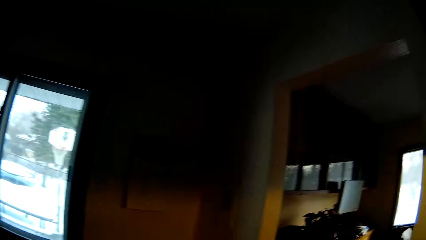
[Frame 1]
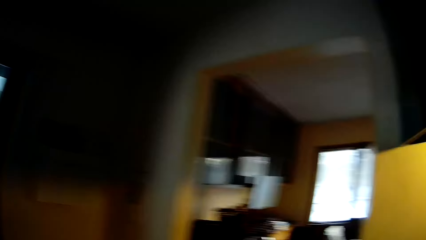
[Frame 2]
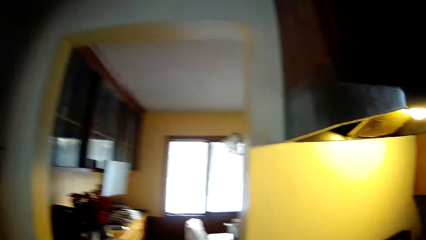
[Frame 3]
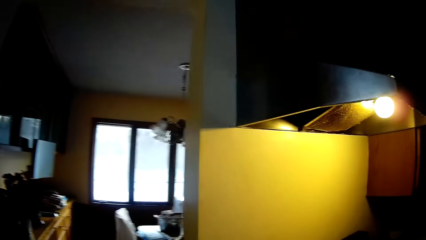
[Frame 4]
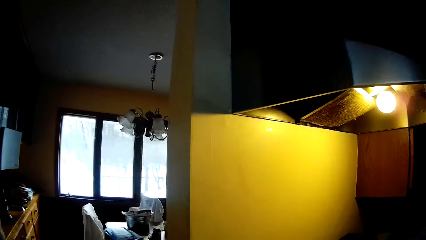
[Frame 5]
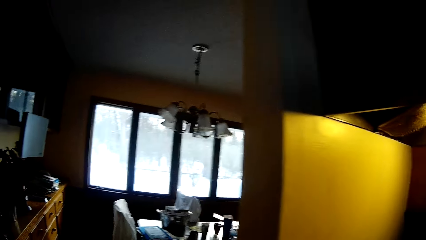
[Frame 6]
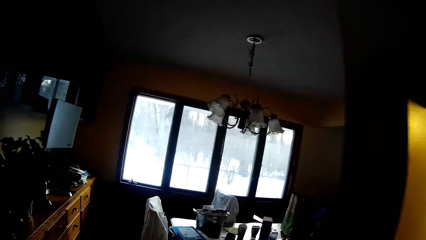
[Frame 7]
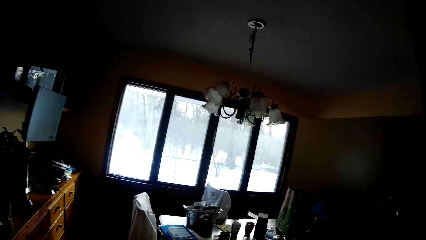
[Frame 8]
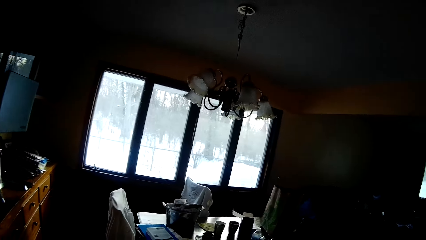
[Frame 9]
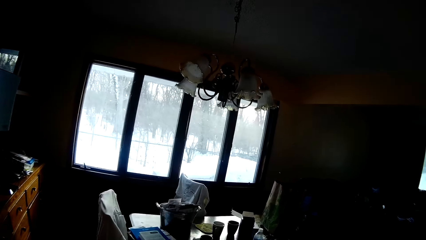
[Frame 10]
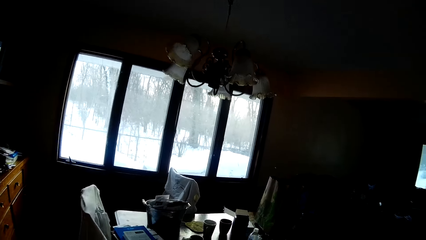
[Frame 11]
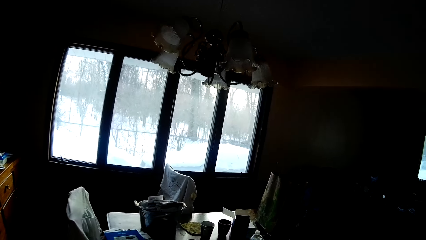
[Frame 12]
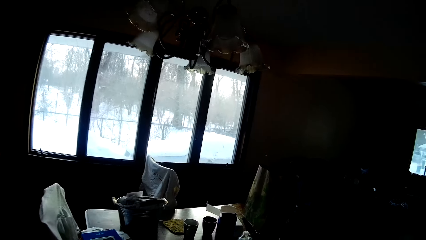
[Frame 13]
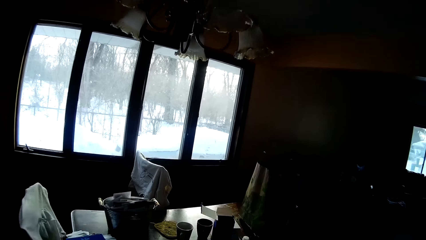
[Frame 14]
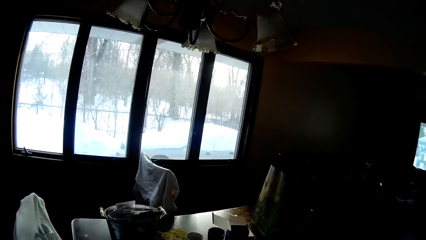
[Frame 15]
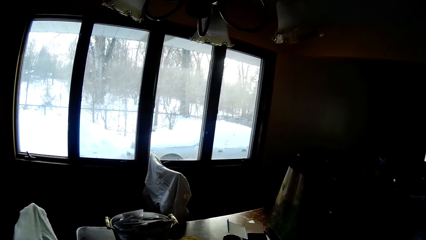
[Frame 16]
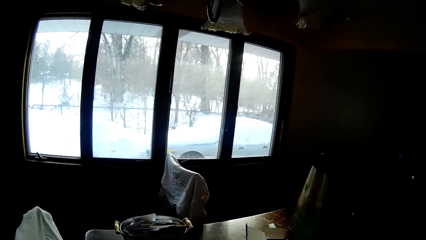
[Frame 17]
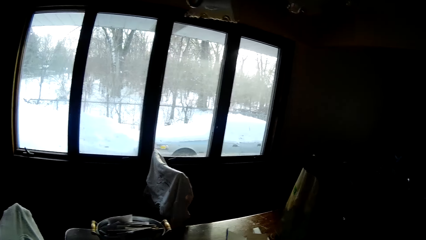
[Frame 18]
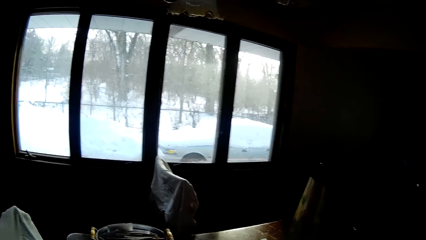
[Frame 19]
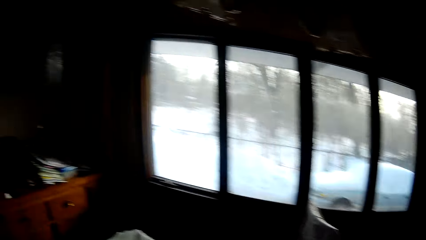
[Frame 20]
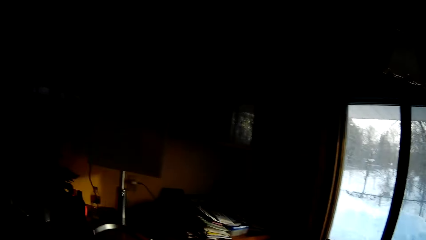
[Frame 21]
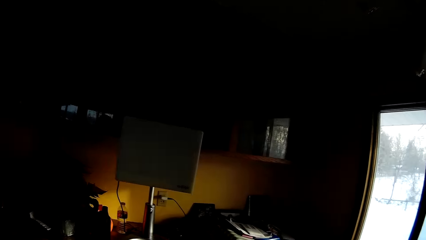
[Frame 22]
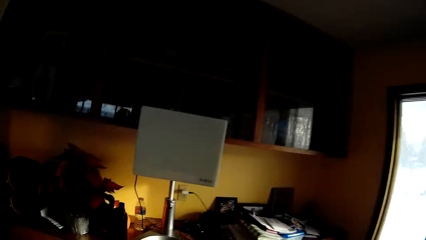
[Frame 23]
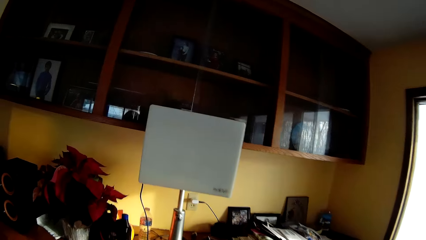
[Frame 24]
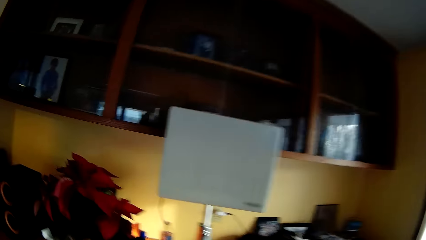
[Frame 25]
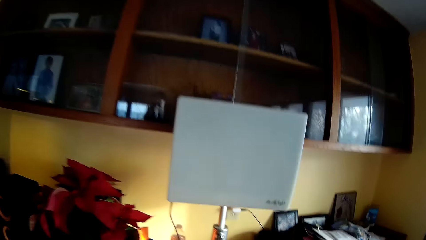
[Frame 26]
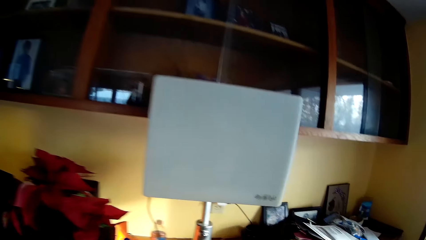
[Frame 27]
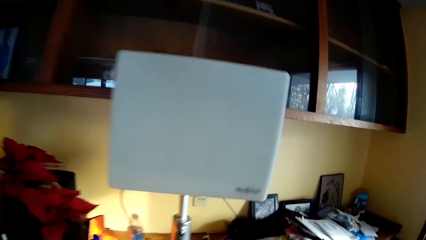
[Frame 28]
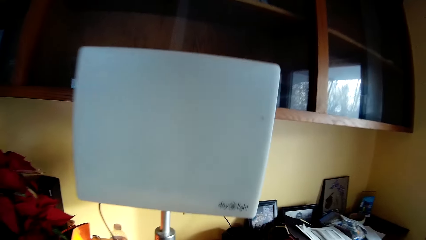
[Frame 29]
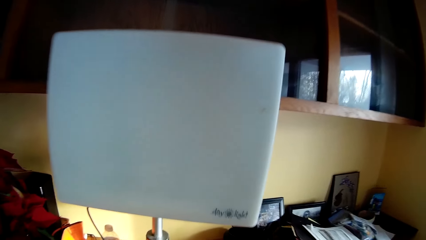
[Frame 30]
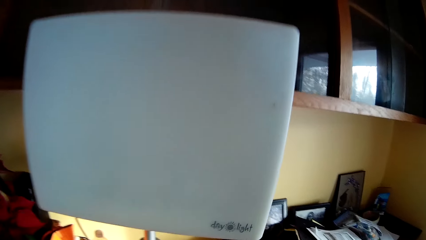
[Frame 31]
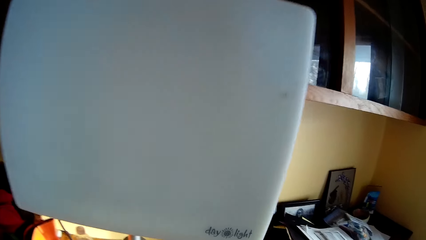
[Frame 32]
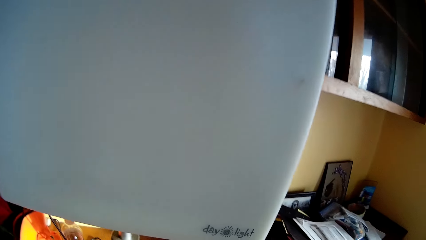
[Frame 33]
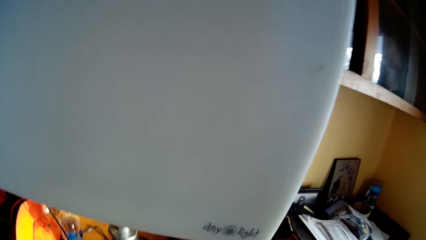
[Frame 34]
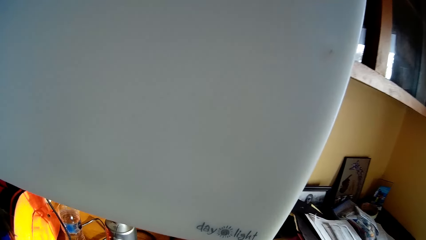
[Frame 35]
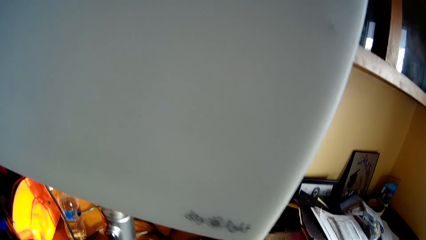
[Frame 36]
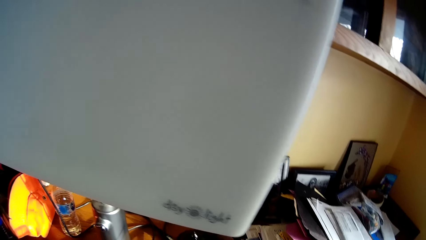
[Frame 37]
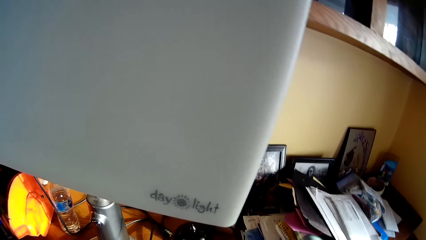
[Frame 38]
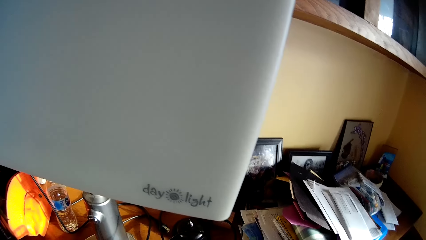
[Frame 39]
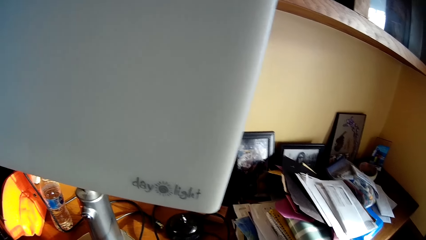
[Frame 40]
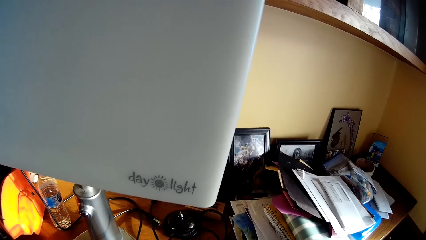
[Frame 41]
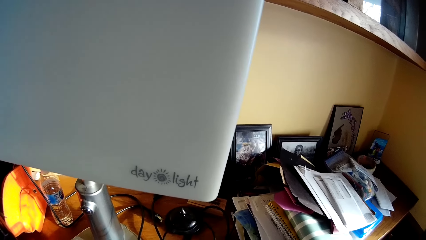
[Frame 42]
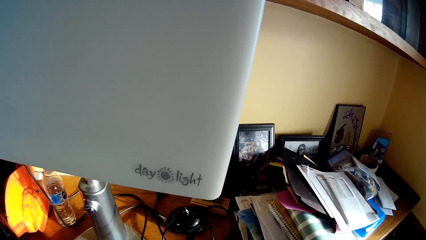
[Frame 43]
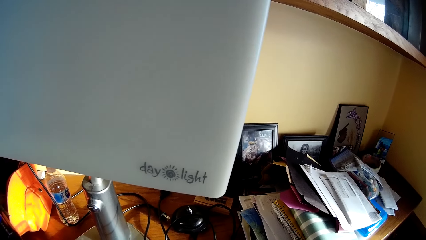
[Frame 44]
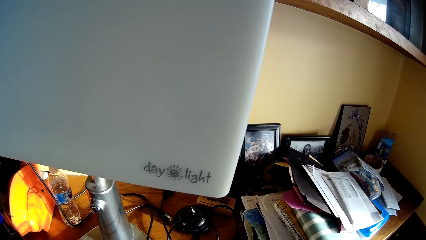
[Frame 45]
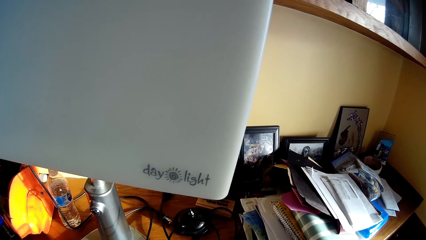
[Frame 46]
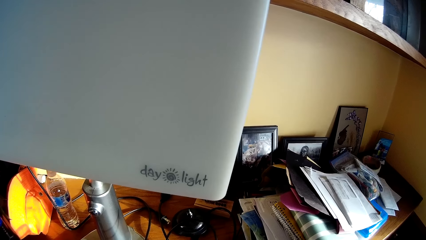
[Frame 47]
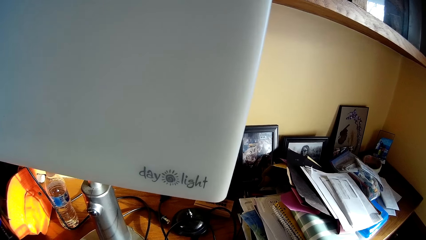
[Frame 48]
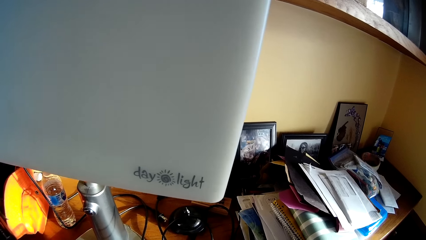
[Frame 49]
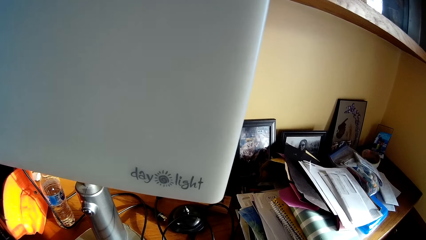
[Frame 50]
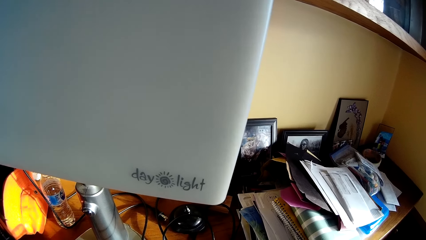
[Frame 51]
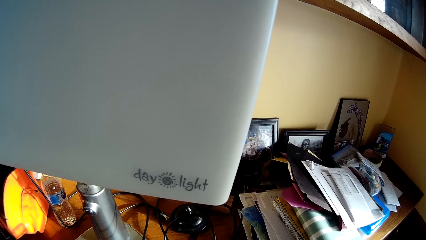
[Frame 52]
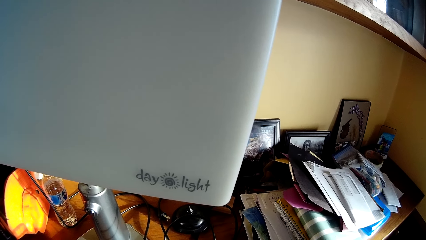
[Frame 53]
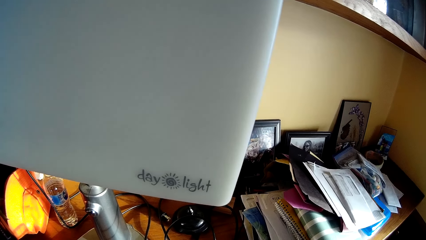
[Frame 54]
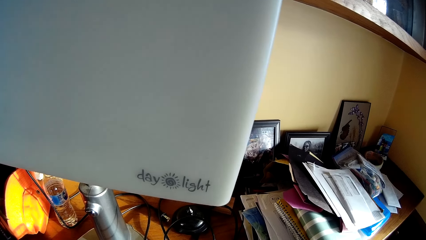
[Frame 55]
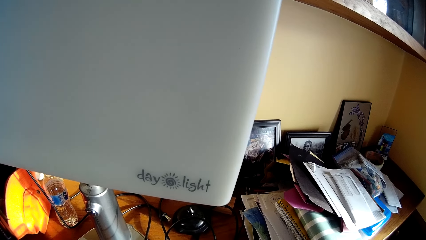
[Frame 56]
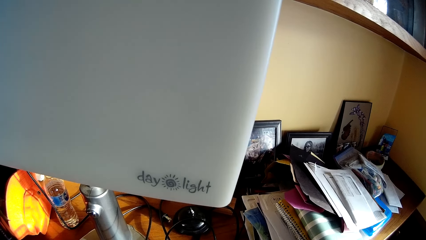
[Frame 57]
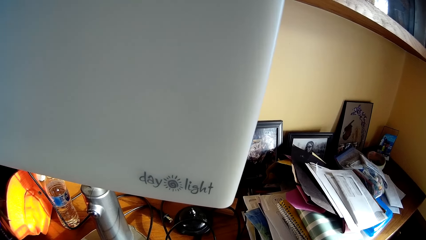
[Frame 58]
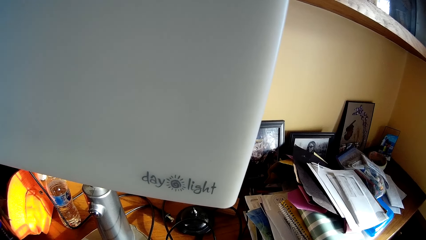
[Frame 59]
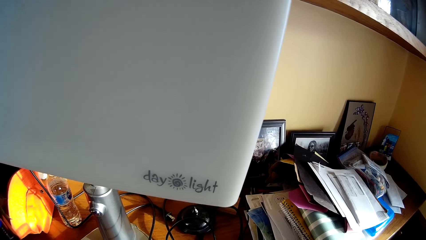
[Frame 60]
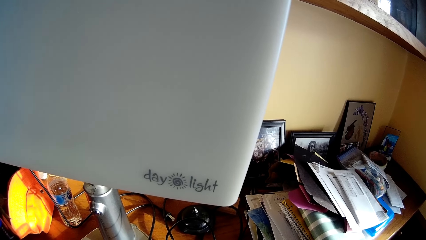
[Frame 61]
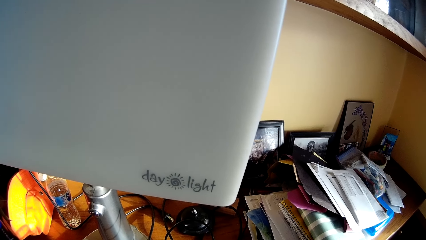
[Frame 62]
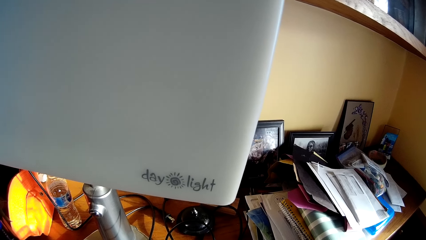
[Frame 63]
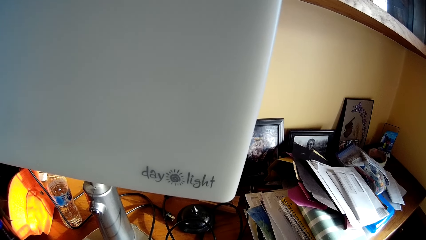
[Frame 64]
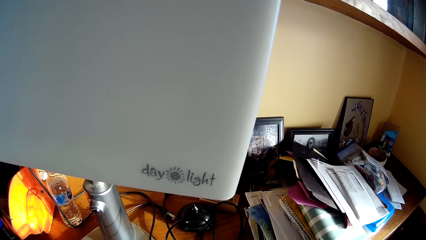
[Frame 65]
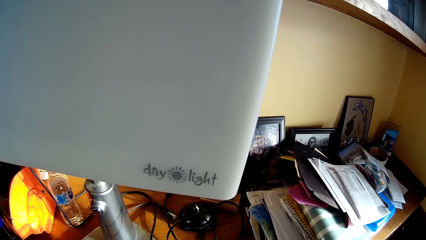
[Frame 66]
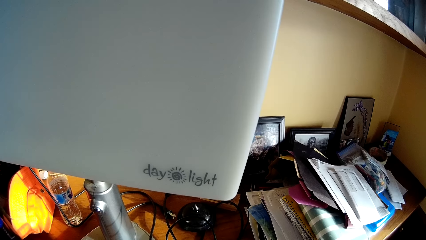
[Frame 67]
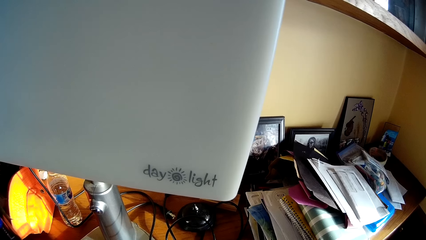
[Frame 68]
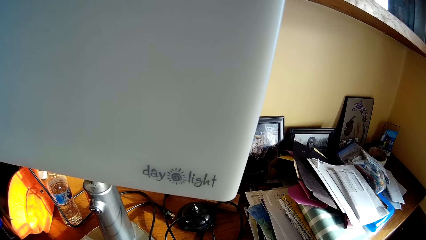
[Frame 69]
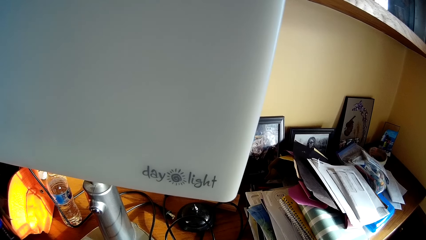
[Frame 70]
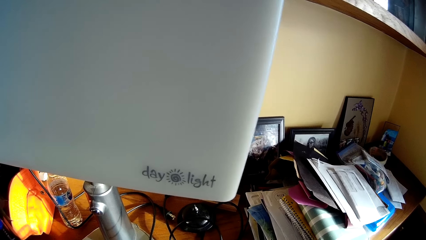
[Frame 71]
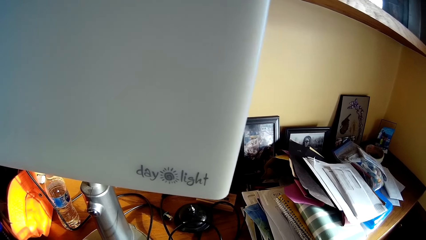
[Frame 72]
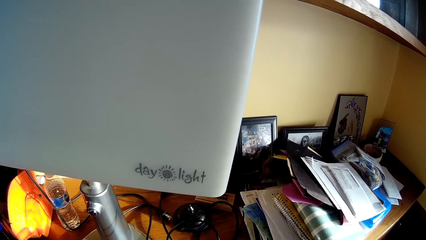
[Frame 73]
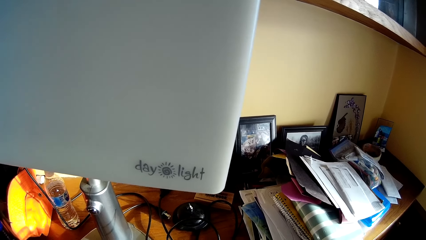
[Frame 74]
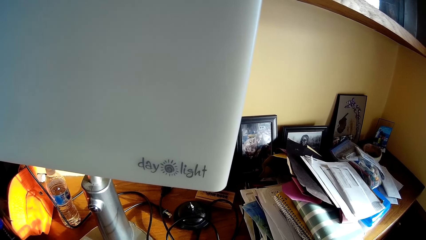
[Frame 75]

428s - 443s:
The camera wearer moves towards the window. They turn towards the dining room and move towards the dining room. They walk into the second sitting room. They turn towards a lamp and move towards the lamp. They stand in front of the lamp.
